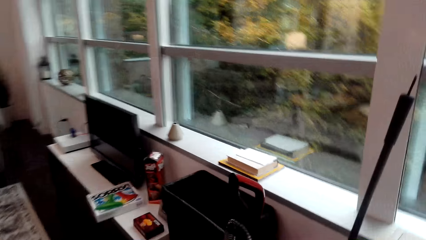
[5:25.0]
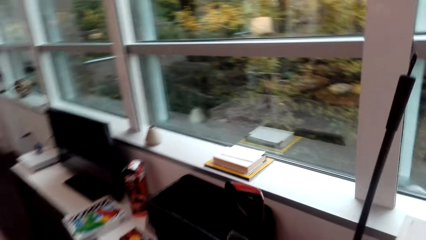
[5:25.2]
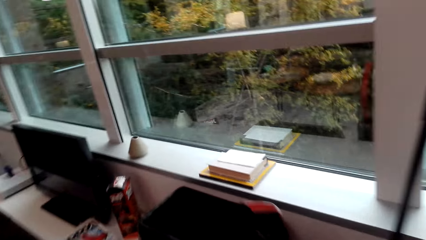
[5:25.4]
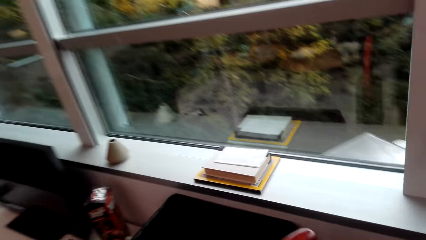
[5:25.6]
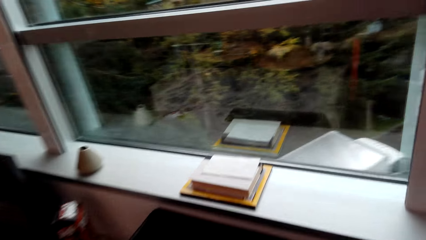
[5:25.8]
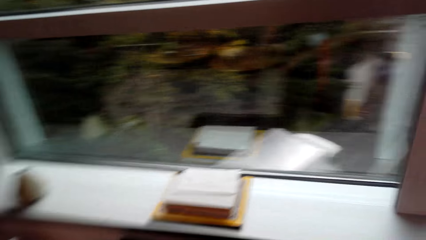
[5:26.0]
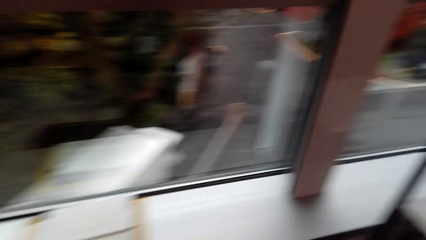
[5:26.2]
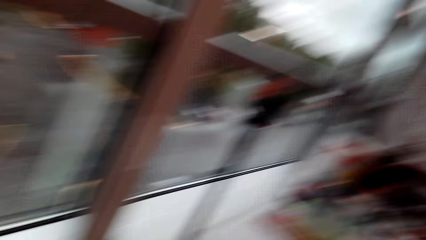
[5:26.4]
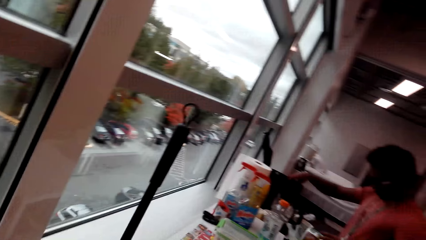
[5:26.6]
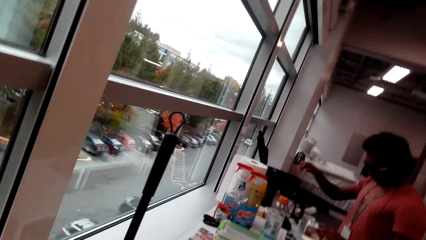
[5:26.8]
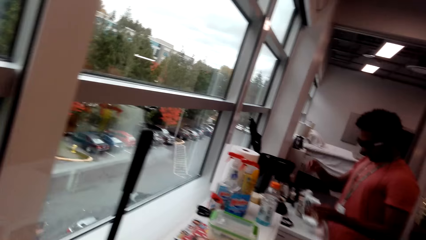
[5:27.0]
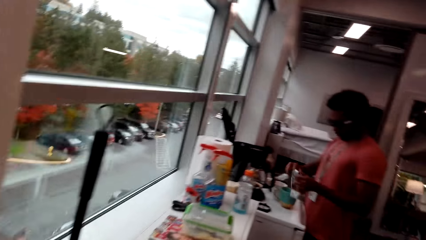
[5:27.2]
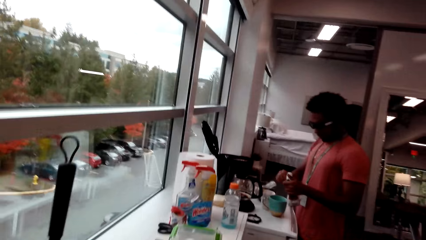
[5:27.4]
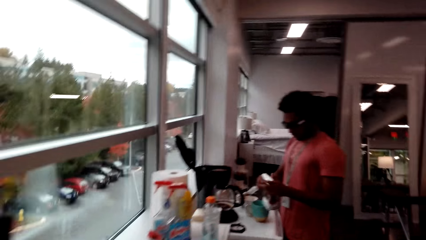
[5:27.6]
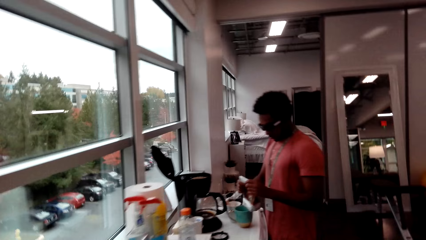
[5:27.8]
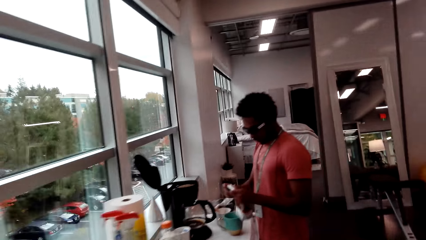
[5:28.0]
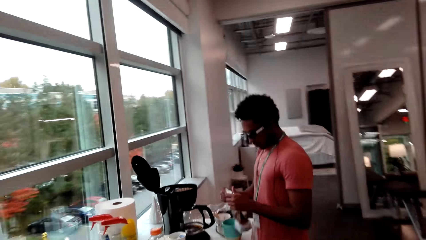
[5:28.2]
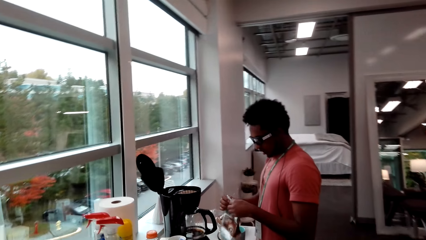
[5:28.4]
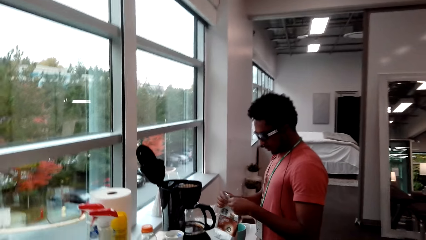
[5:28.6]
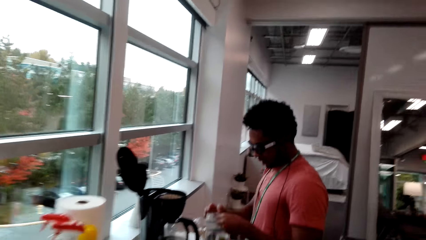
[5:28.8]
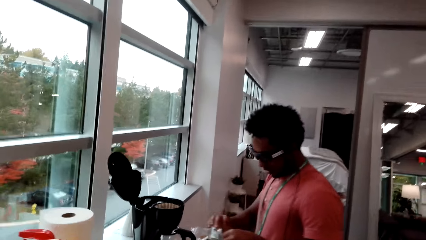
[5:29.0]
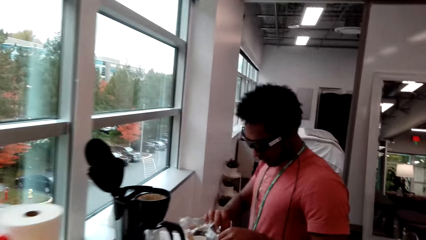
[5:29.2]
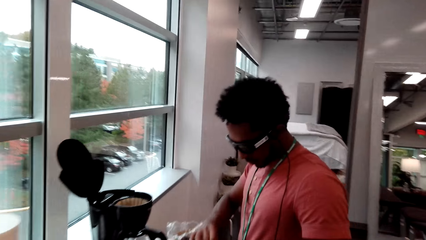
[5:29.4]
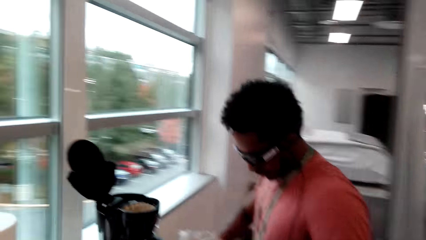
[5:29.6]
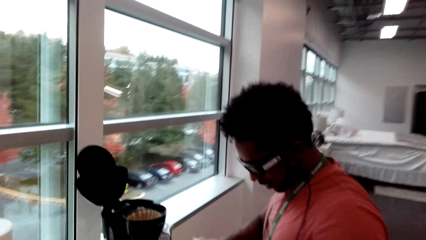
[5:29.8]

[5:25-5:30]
The camera wearer throws the litter into the dust bin. They turn around and walk towards the man. The man unfolds the coffee packet.

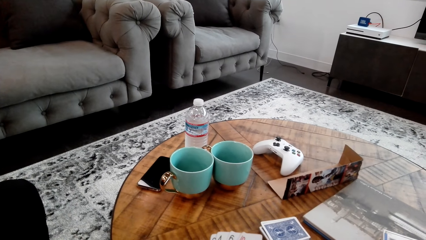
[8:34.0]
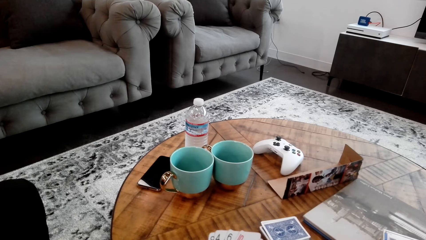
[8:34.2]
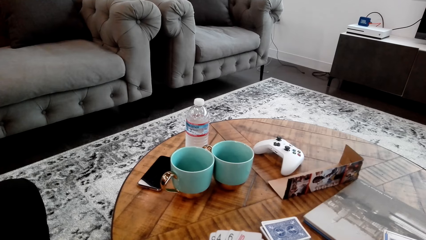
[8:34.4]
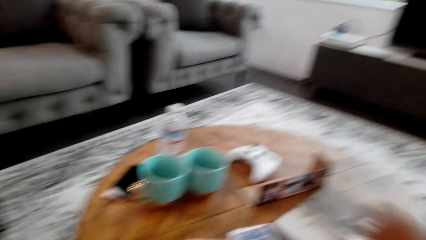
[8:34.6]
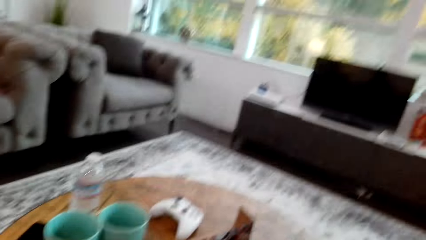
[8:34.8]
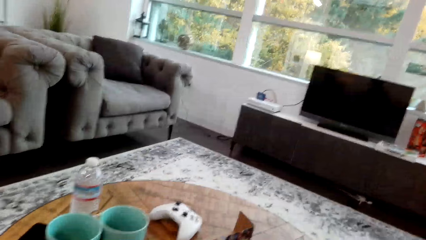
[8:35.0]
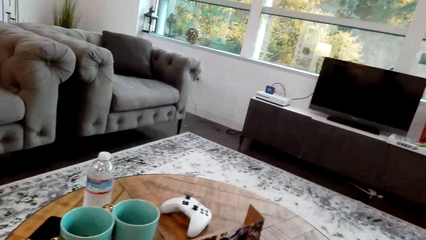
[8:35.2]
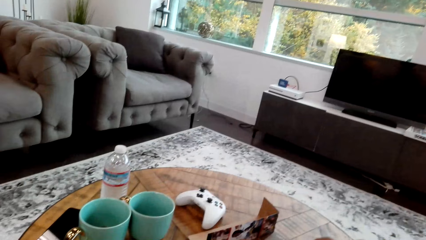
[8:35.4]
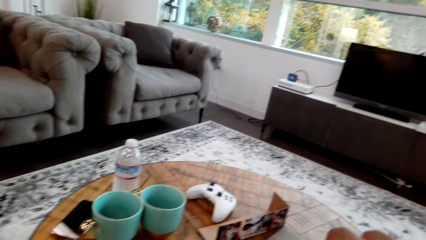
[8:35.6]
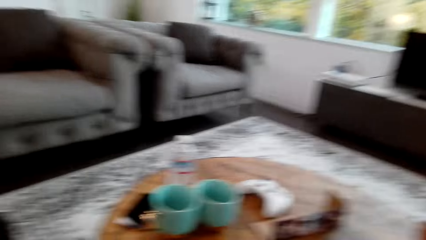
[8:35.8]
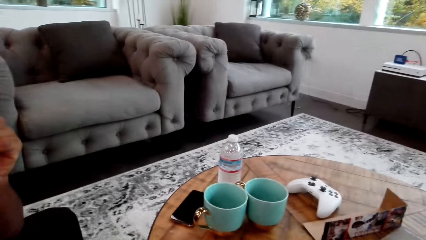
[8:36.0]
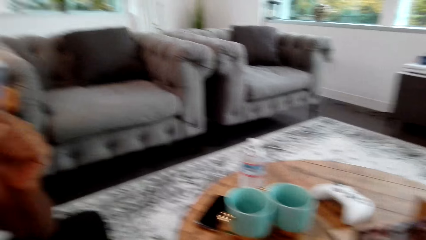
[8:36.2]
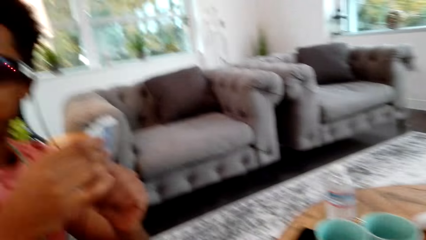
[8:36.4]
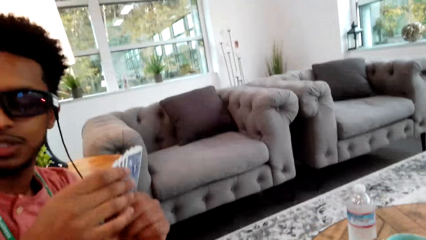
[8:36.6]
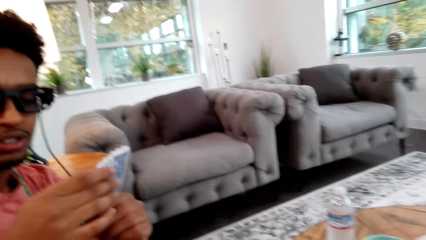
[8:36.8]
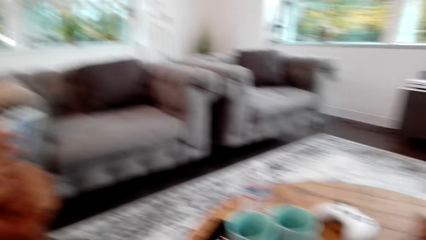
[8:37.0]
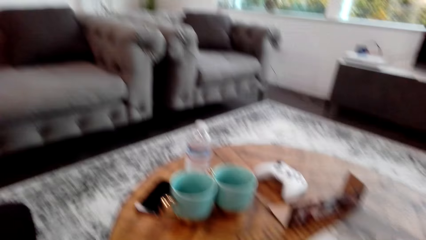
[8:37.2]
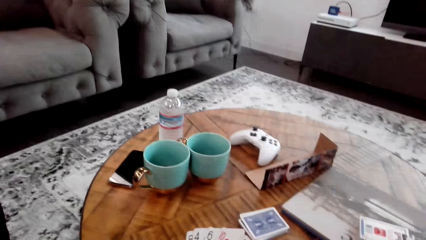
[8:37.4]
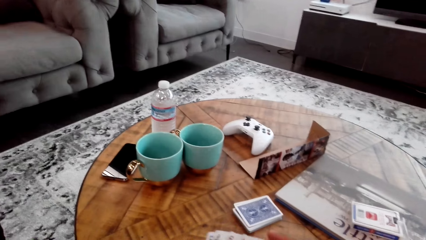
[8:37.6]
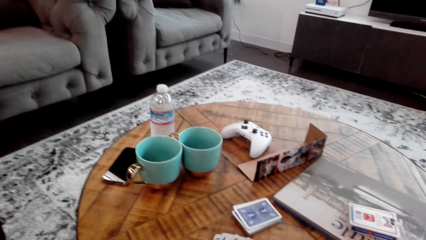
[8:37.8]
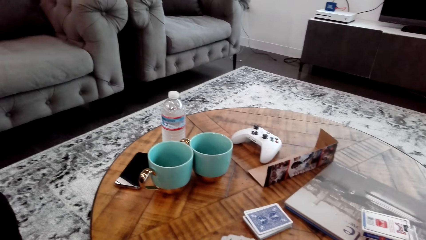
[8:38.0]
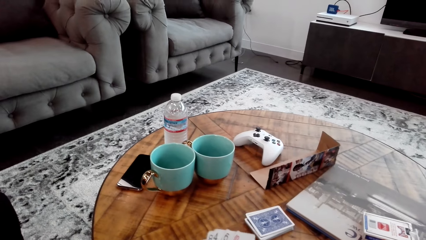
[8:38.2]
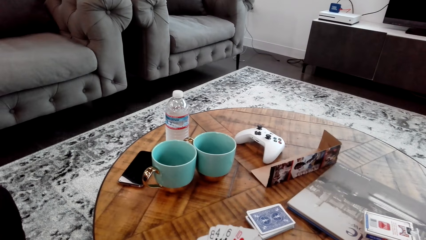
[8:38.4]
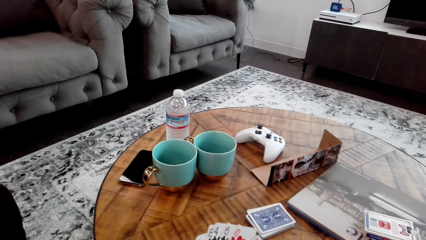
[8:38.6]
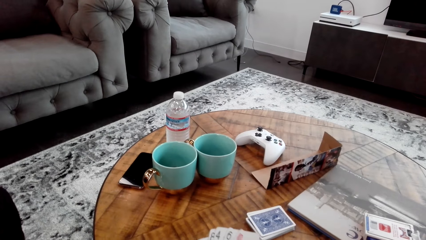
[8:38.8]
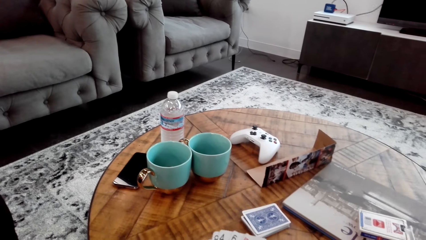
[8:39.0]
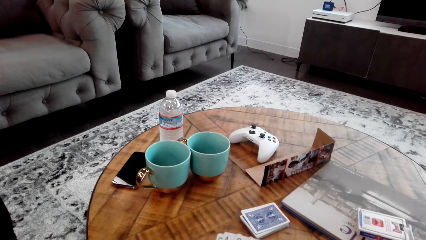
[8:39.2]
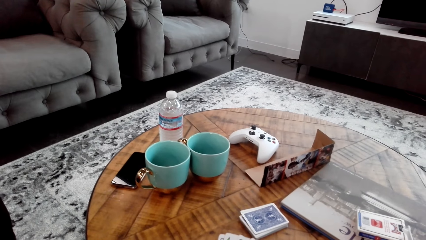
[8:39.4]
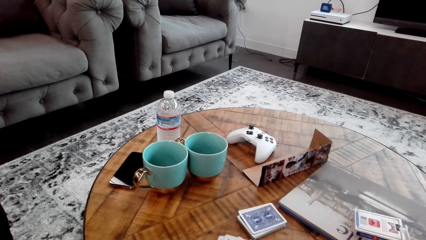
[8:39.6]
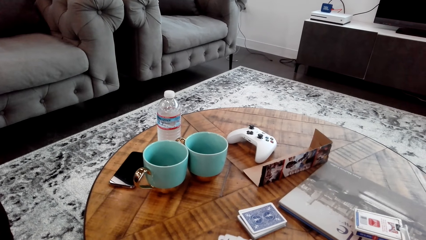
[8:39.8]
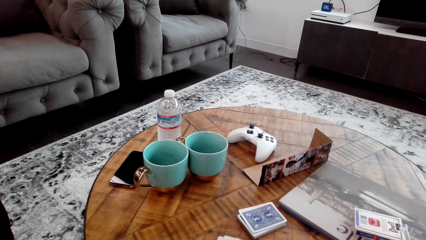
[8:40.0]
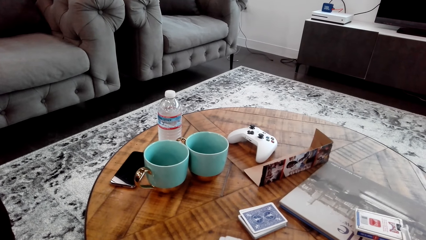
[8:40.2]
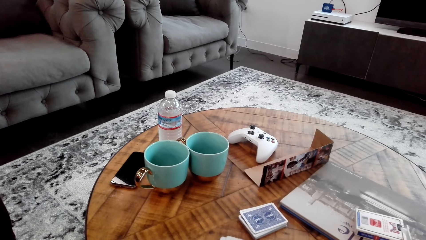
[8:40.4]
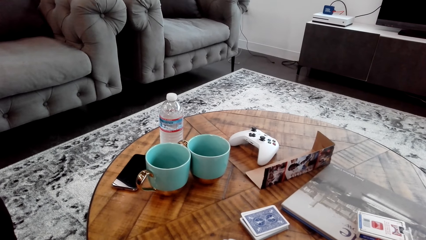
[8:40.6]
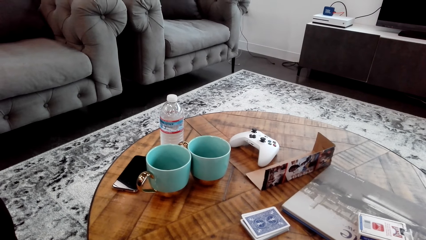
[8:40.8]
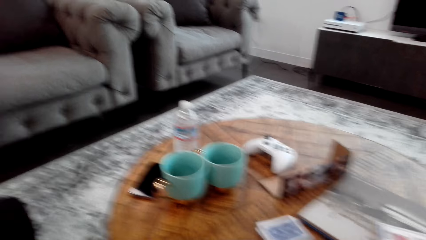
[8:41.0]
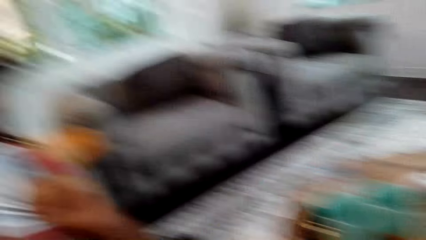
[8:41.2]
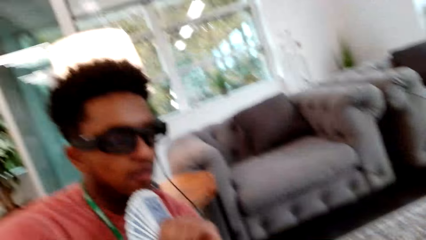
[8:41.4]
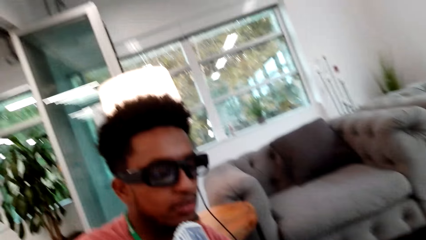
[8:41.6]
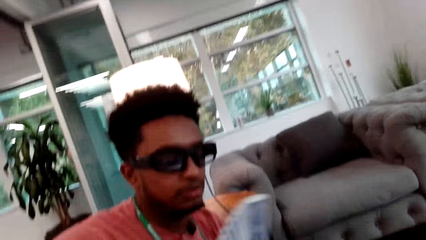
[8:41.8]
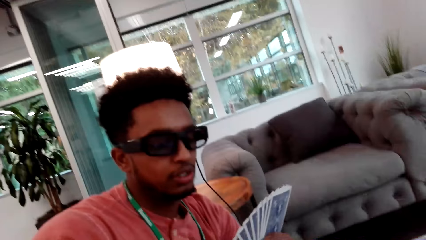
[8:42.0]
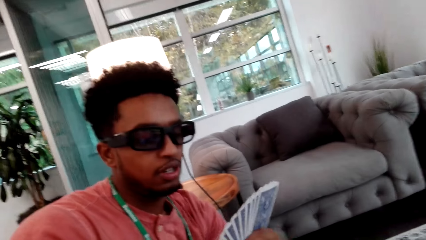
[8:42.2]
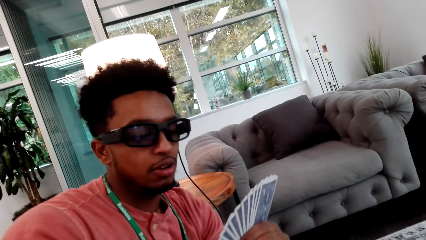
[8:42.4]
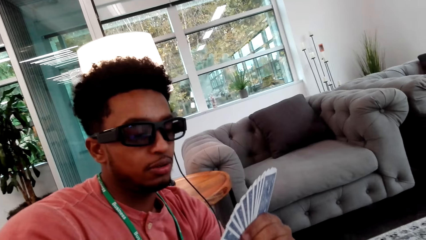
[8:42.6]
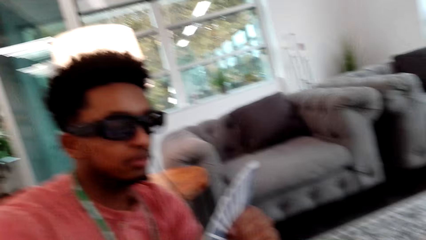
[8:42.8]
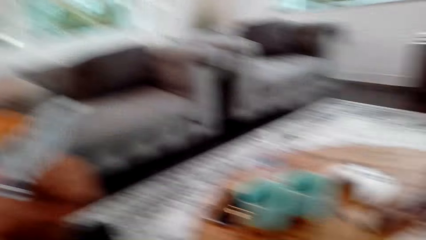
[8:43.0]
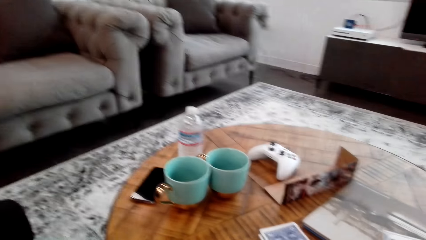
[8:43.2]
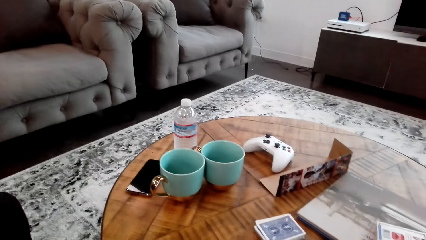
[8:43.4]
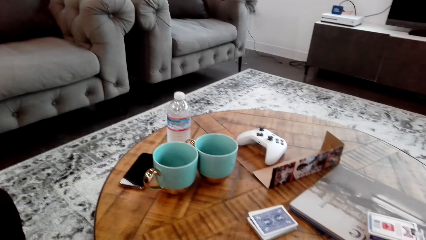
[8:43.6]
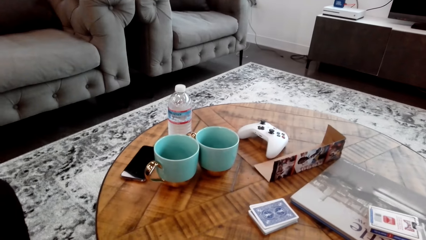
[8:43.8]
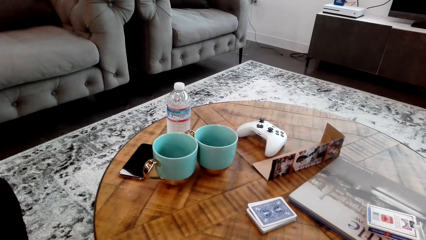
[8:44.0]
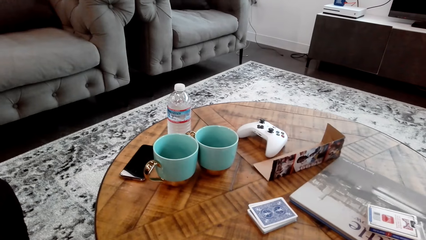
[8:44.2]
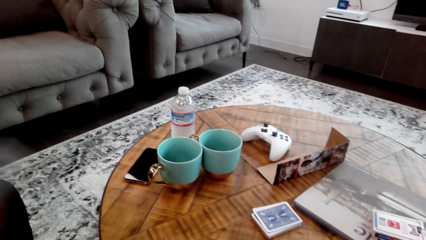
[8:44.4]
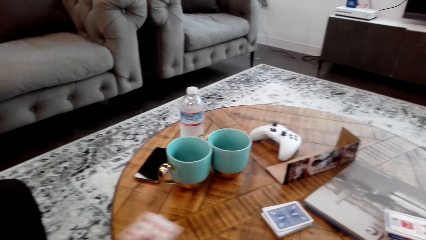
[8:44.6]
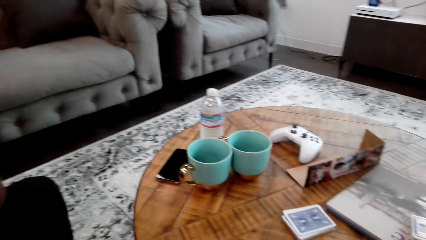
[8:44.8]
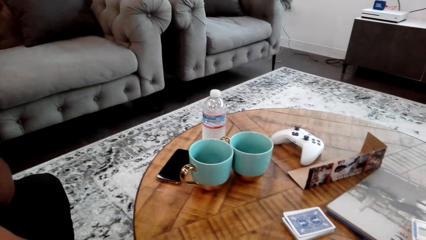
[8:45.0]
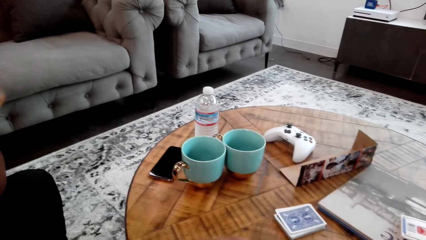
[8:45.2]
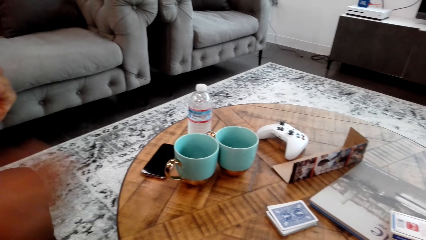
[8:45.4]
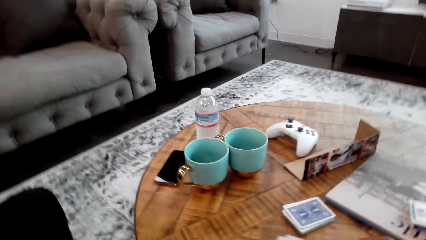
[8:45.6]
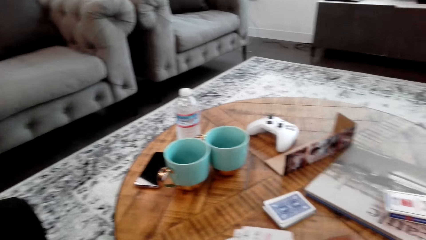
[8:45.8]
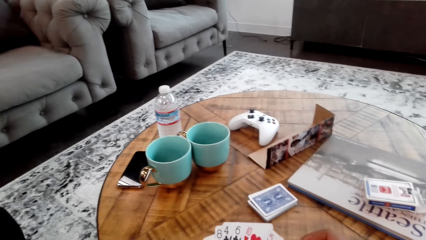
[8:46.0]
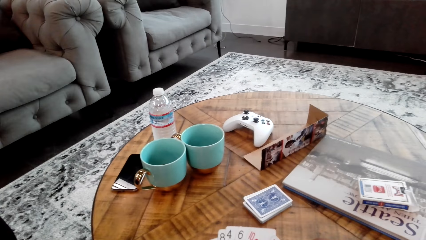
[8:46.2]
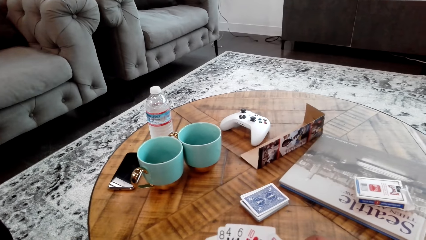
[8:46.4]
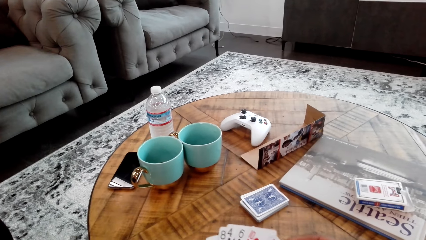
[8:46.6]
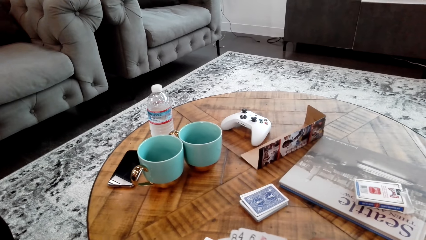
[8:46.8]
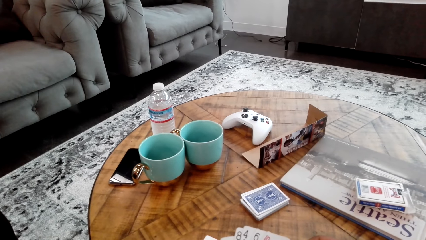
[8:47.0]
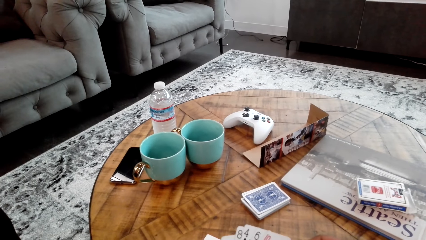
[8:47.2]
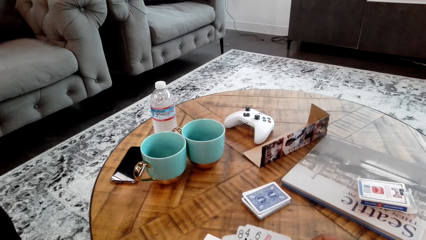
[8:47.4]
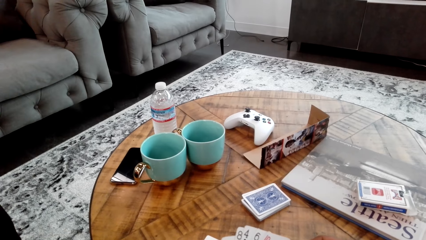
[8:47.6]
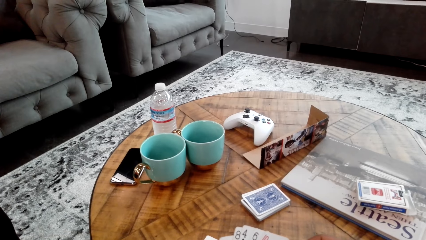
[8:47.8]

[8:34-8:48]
The camera wearer looks around the house. They look at a person. They shuffle the cards. They look at the cards in hand. They interact with the person. The person shuffles the cards and places a card on the table.
